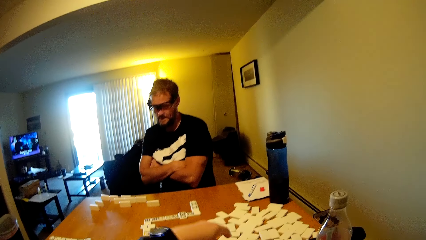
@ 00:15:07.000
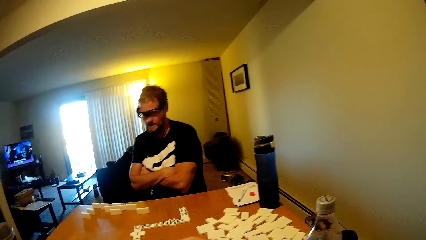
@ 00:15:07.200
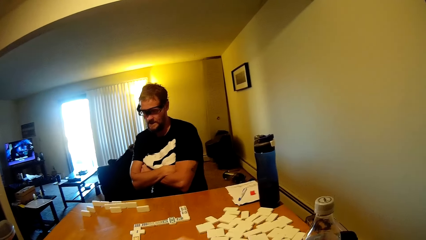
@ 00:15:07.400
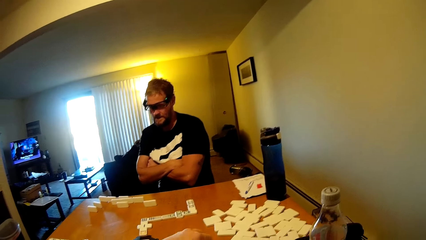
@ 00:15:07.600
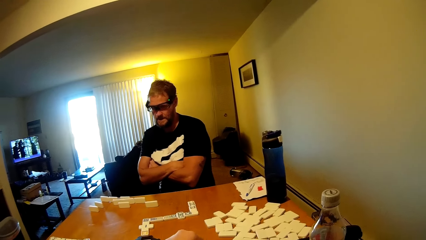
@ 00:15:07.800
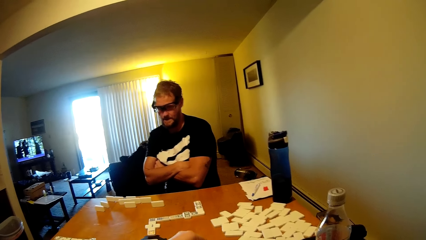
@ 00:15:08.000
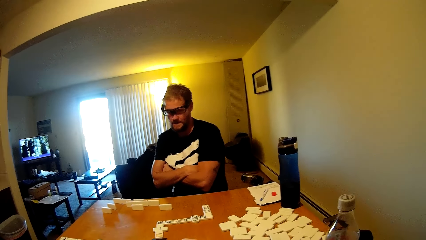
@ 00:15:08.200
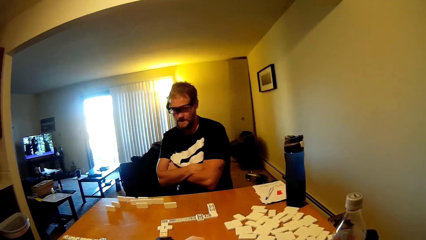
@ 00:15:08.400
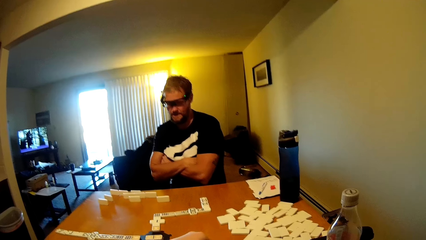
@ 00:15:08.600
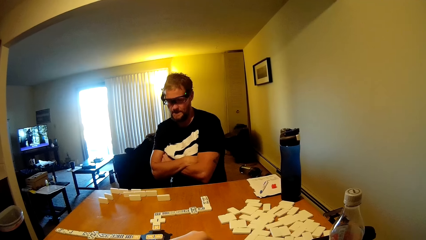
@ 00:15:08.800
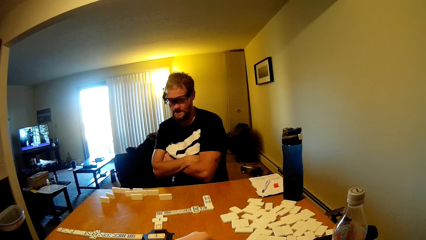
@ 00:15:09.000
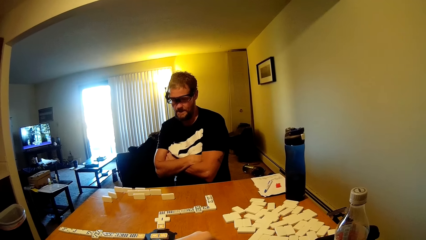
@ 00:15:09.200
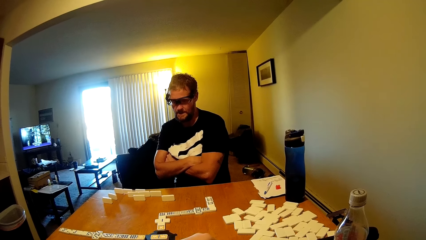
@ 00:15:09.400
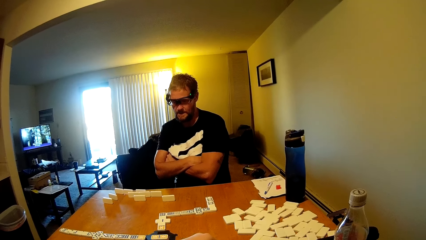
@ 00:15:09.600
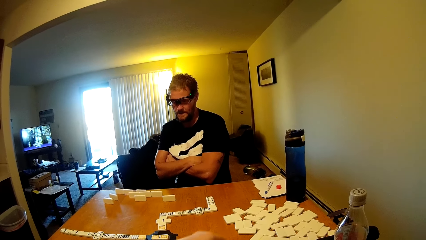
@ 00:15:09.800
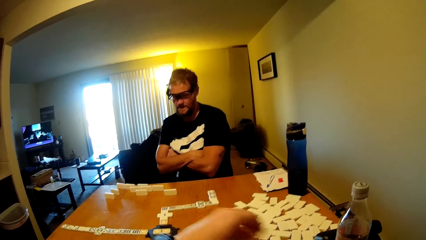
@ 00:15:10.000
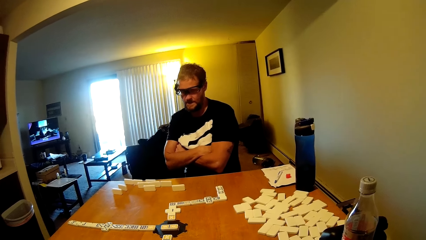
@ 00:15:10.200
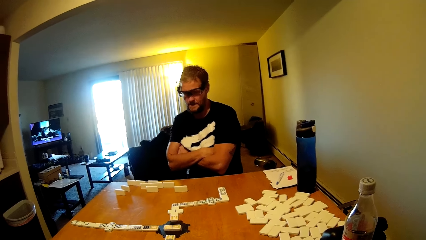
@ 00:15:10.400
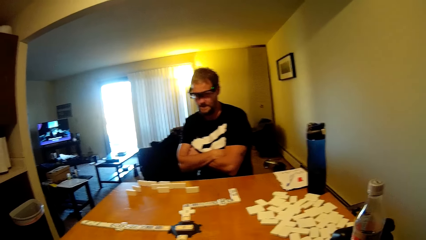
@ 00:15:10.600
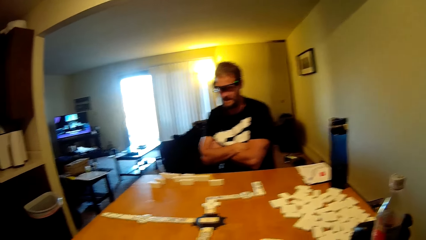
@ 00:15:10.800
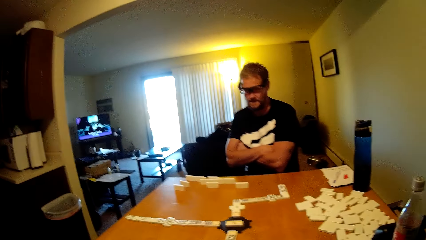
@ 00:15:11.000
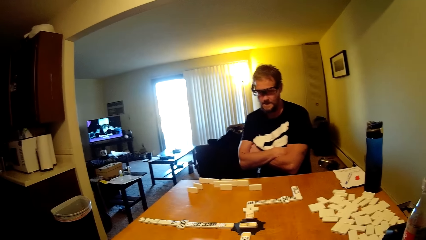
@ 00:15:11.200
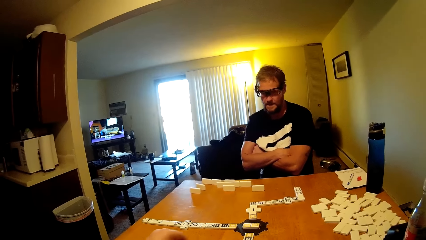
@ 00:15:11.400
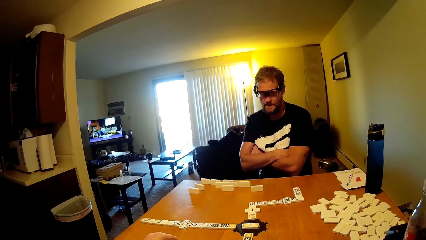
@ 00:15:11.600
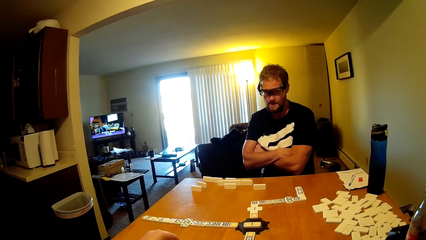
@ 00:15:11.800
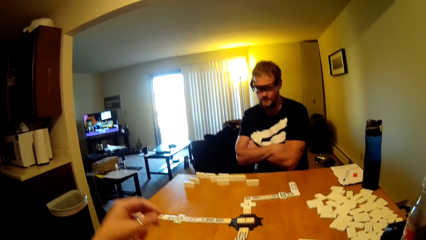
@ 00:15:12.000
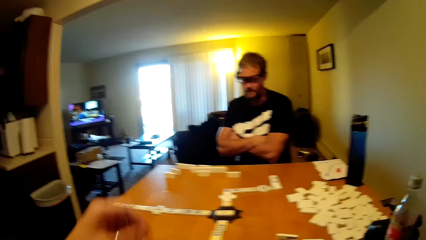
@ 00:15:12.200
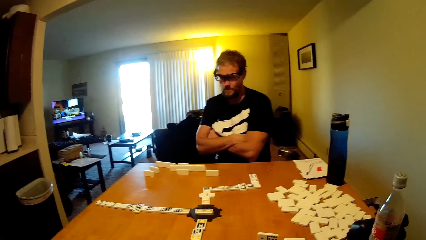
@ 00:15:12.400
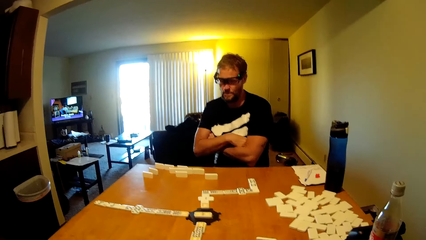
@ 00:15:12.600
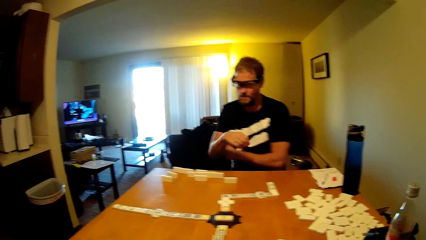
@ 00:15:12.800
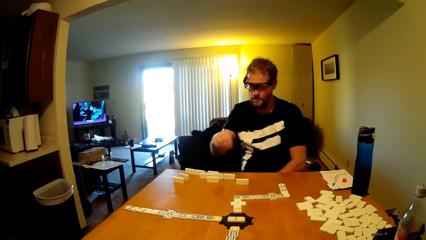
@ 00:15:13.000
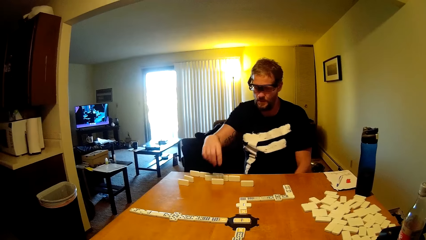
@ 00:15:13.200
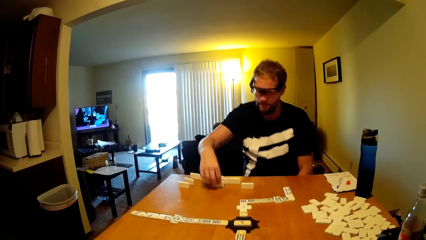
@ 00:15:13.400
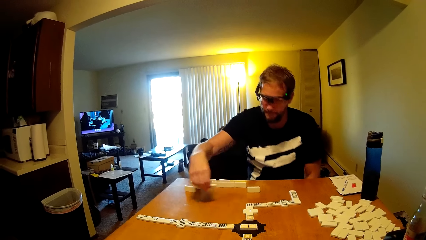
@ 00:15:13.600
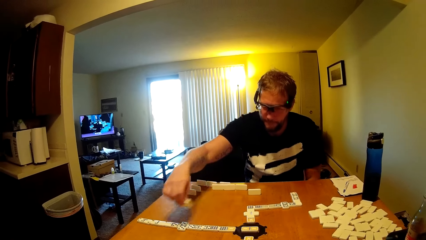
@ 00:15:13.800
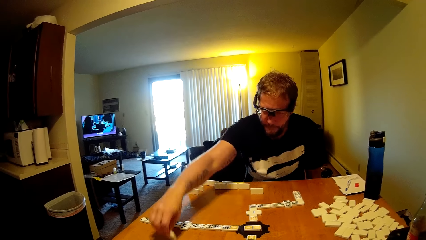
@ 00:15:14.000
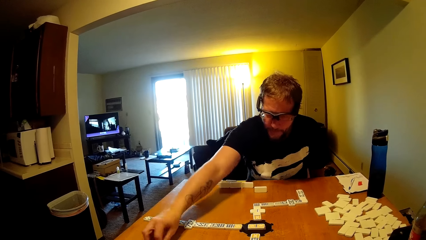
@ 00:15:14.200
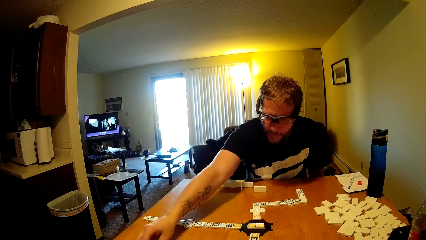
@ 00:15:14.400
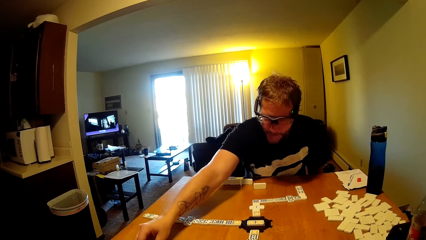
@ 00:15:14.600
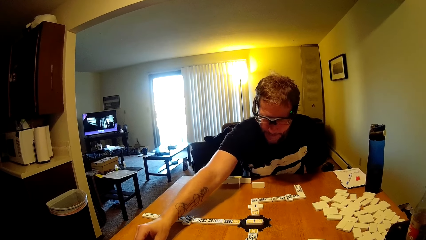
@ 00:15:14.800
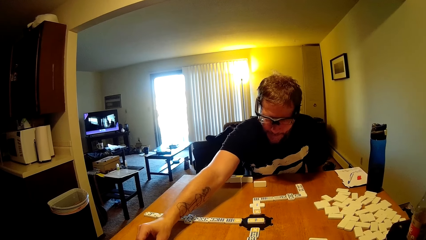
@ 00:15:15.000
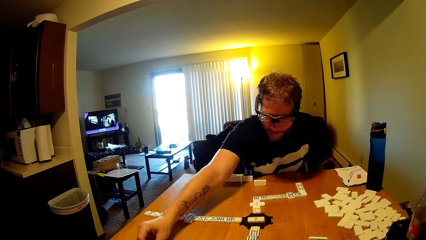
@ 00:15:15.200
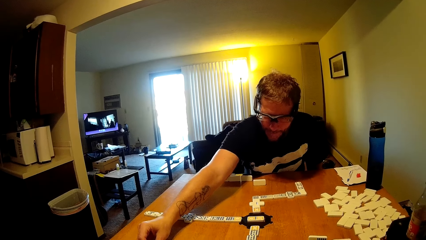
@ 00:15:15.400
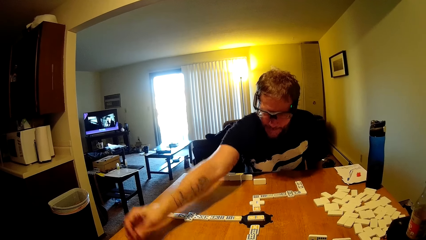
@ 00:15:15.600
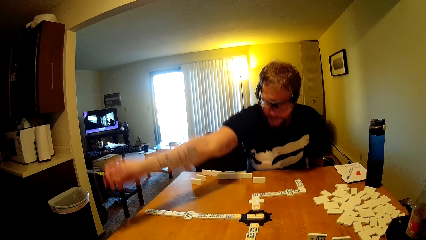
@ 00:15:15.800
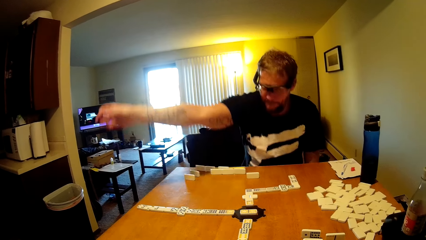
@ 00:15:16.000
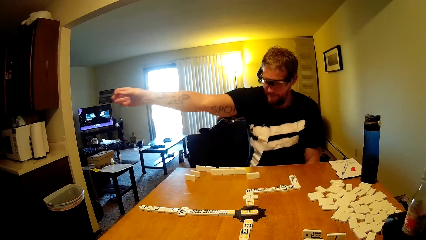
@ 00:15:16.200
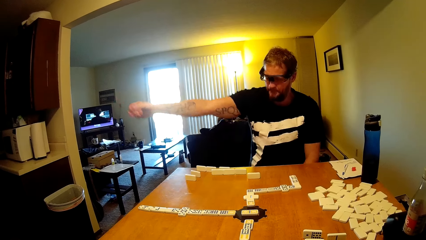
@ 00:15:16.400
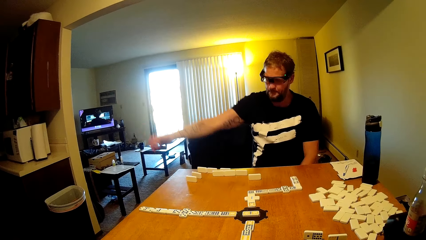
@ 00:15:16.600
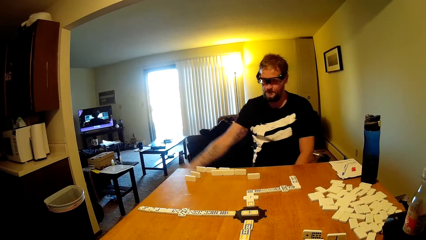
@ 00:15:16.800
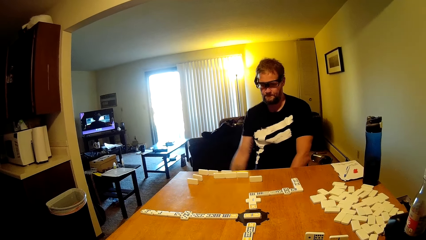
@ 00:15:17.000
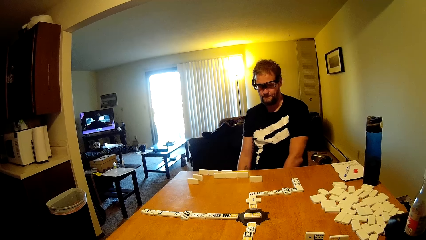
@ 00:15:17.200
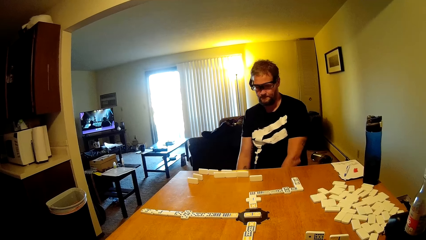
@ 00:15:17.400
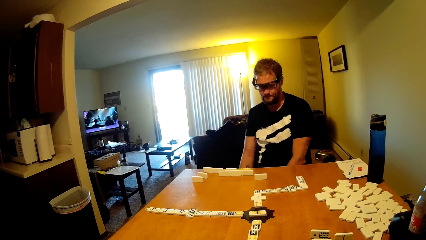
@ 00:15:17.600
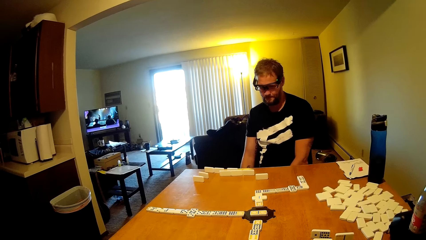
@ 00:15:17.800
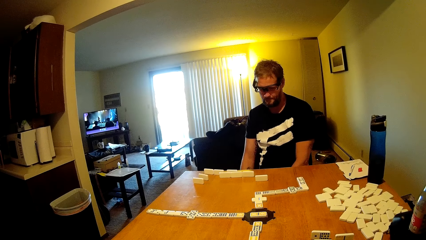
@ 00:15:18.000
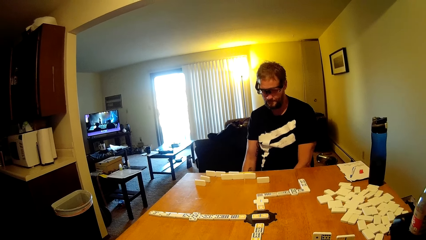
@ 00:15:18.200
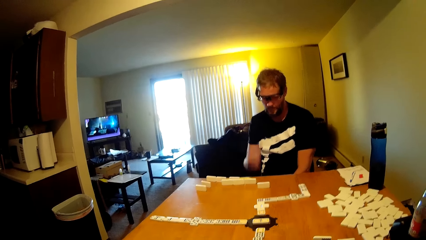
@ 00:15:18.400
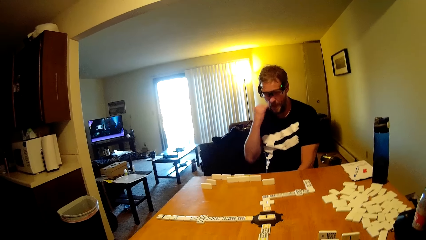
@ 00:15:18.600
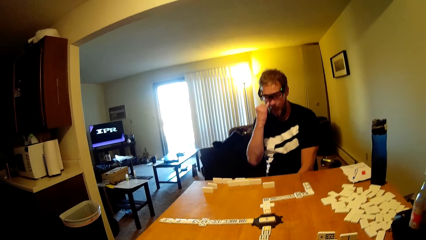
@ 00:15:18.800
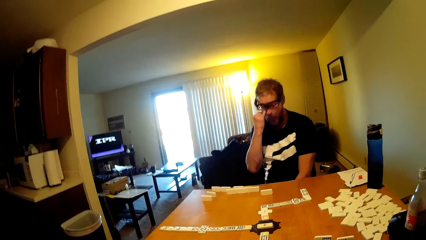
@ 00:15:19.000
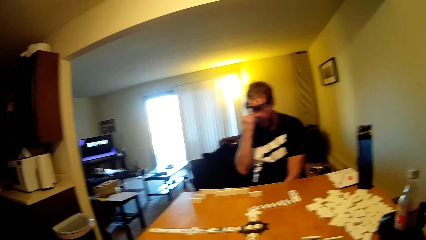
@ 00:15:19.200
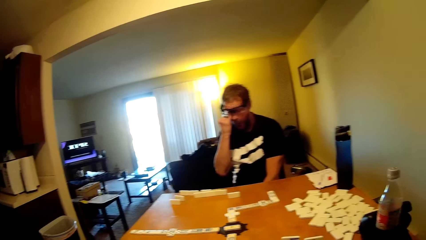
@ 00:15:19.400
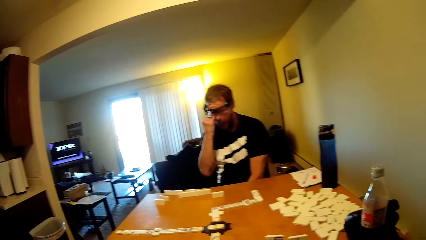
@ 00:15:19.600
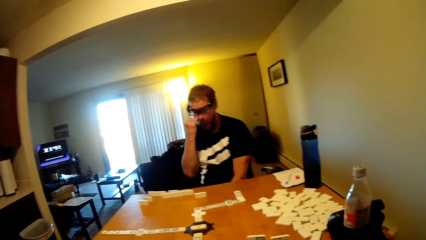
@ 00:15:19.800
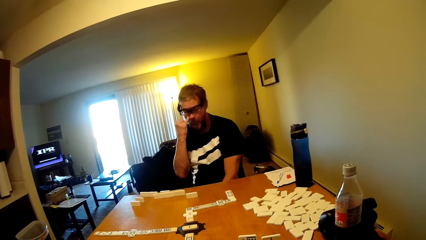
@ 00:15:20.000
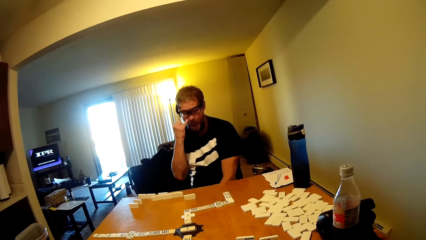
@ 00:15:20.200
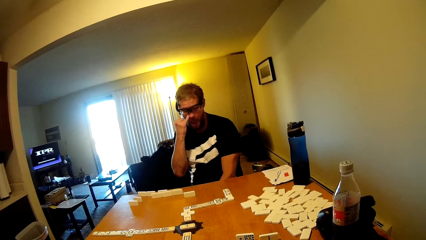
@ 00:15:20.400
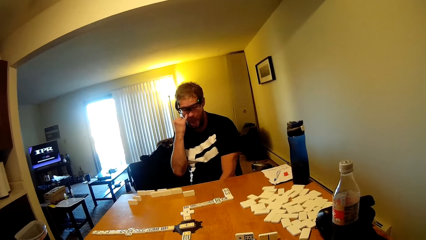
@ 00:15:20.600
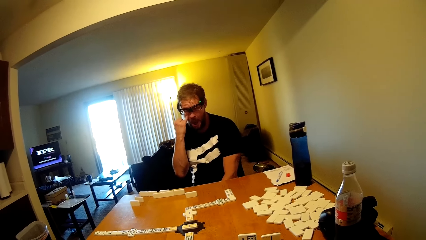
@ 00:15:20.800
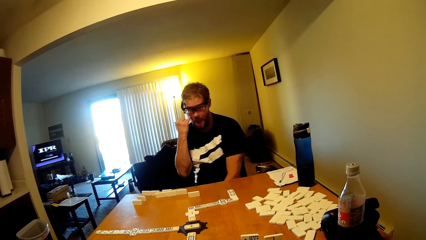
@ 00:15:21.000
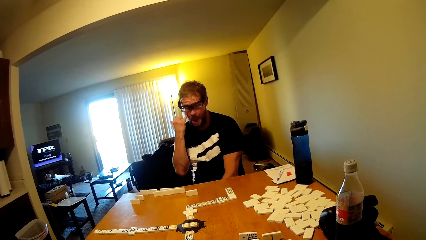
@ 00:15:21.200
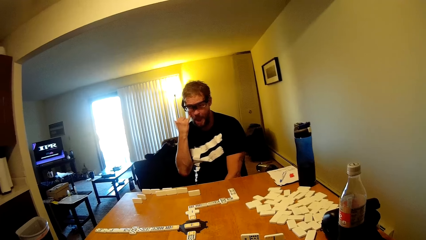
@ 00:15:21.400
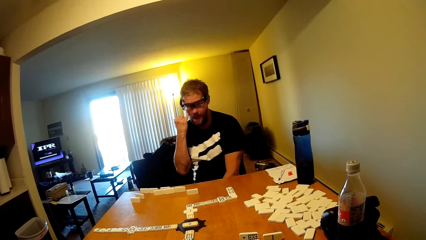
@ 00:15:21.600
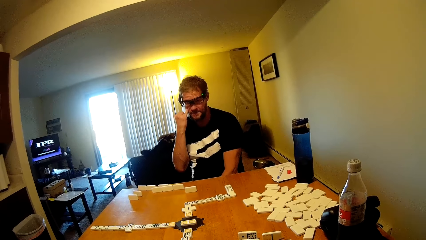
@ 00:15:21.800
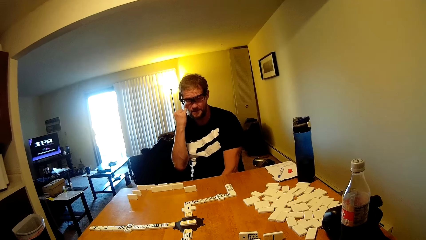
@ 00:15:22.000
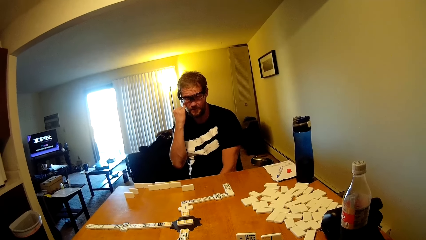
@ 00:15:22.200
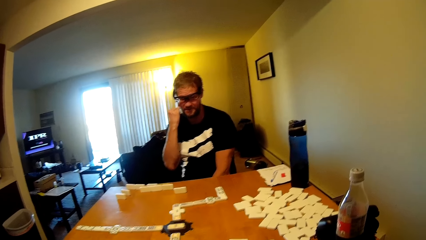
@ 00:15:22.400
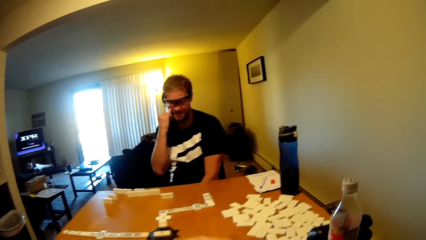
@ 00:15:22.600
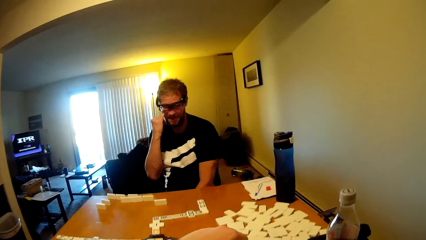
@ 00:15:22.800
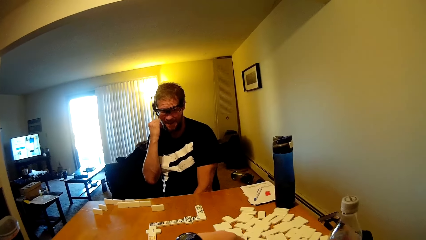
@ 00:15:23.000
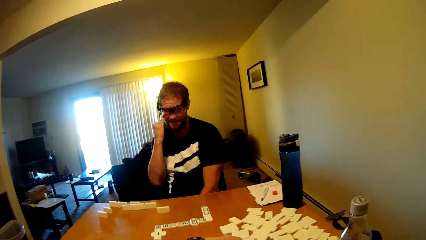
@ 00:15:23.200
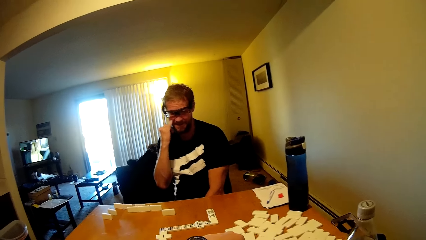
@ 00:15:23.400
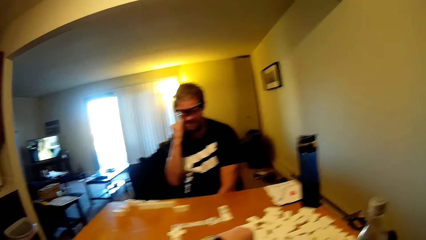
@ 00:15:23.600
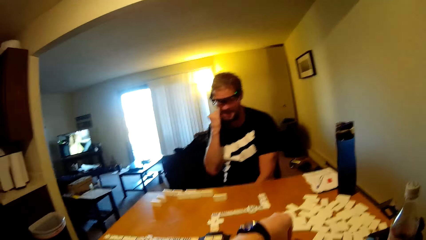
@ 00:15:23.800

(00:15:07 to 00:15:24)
The camera wearer lifts up the hand. They put the dominoes card down. A man takes a dominoes card, puts the dominoes card down and lifts up the hand. The man touches his face and talks to the camera wearer.
